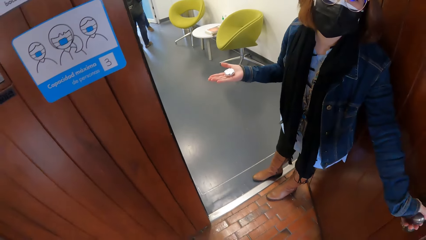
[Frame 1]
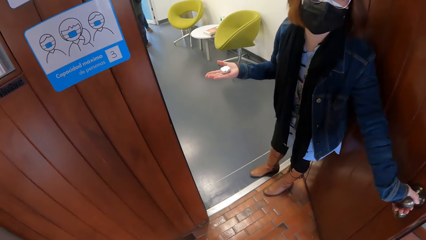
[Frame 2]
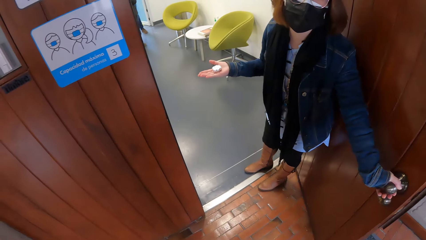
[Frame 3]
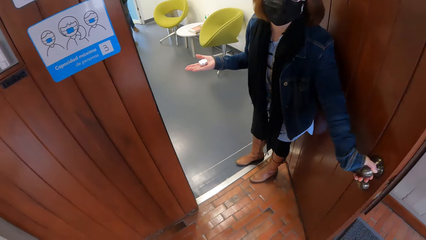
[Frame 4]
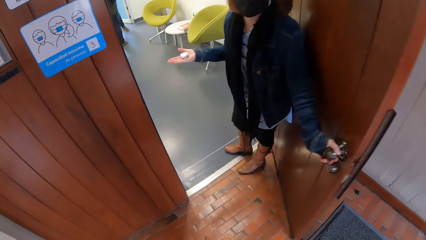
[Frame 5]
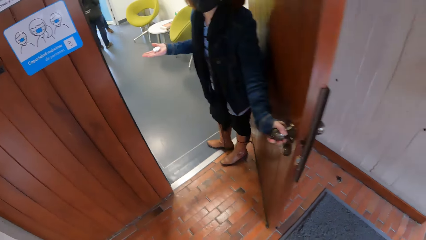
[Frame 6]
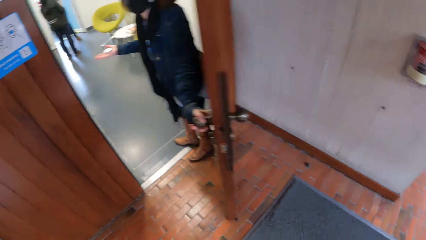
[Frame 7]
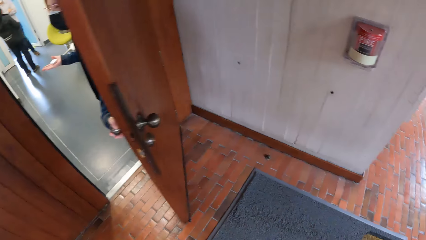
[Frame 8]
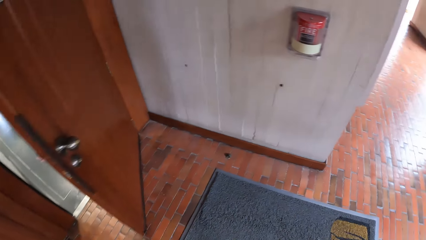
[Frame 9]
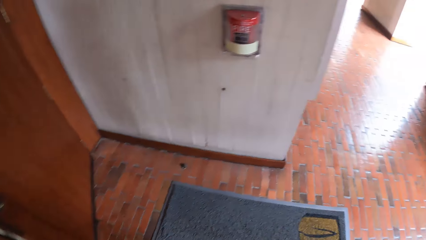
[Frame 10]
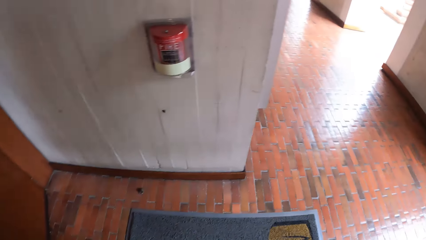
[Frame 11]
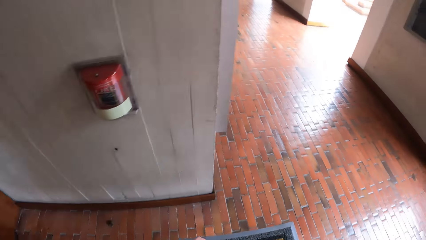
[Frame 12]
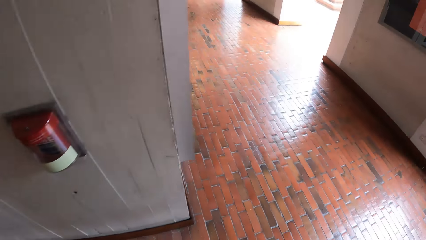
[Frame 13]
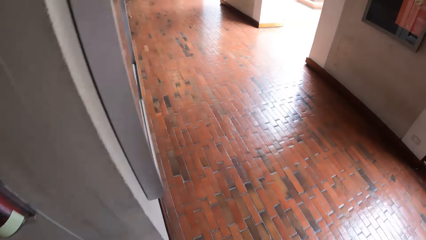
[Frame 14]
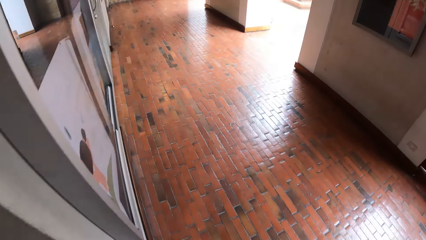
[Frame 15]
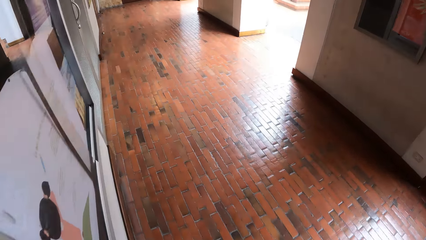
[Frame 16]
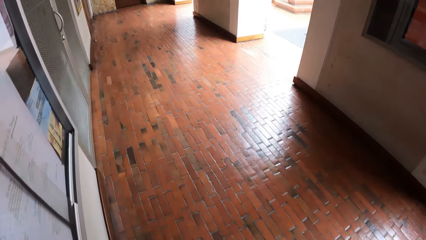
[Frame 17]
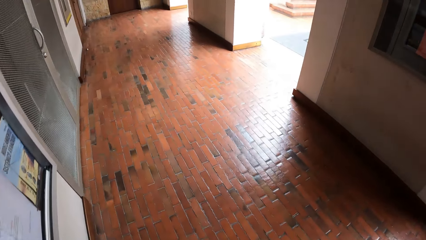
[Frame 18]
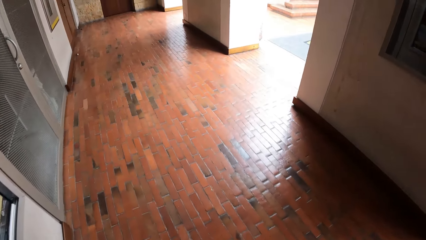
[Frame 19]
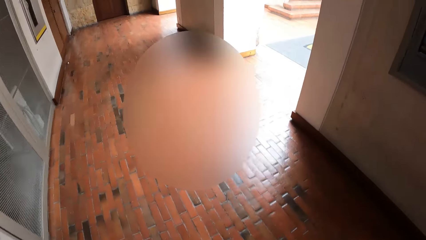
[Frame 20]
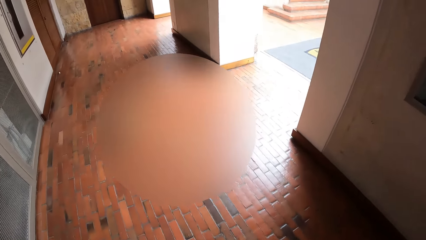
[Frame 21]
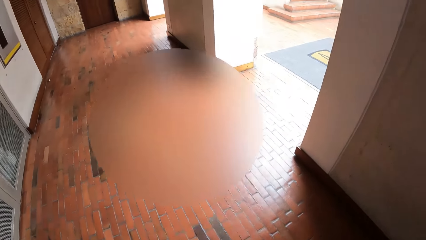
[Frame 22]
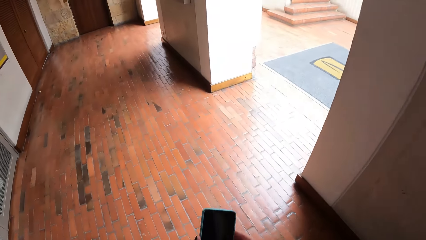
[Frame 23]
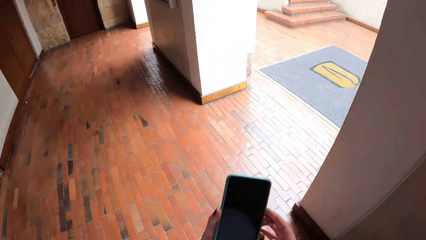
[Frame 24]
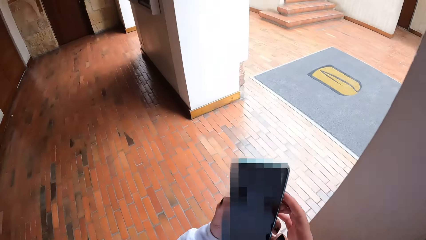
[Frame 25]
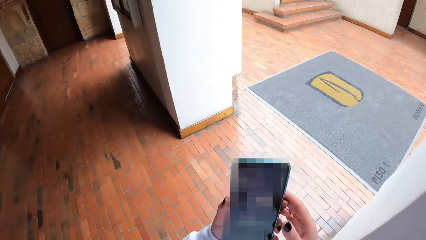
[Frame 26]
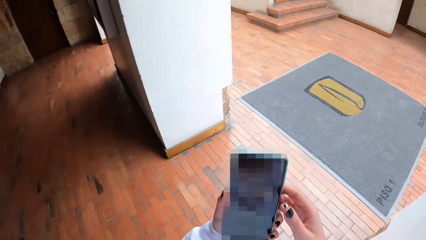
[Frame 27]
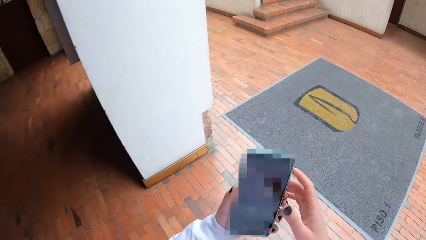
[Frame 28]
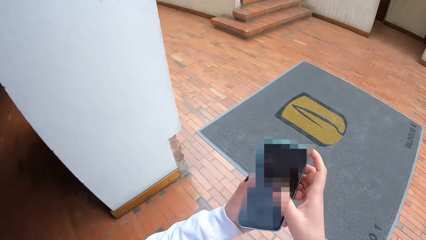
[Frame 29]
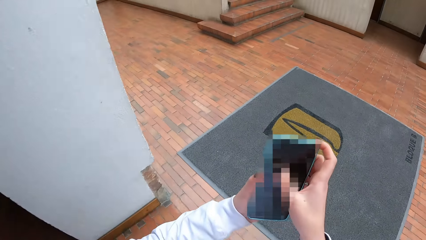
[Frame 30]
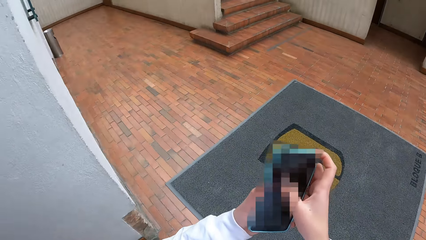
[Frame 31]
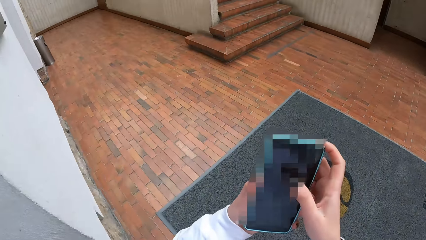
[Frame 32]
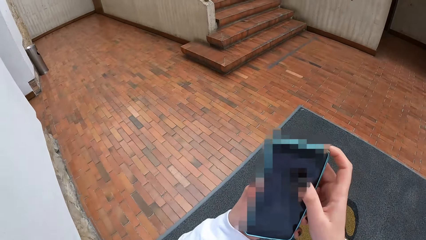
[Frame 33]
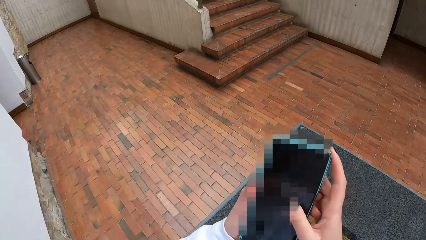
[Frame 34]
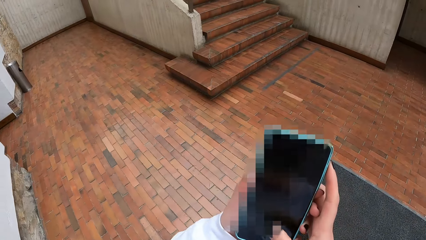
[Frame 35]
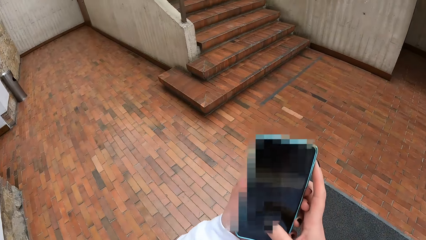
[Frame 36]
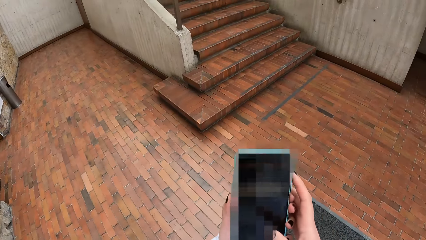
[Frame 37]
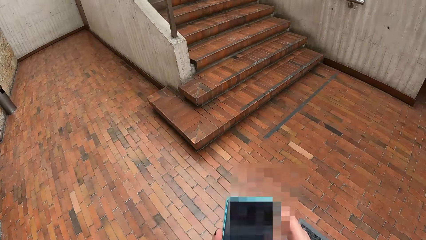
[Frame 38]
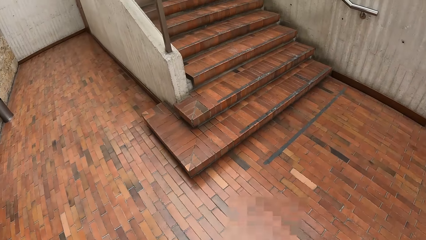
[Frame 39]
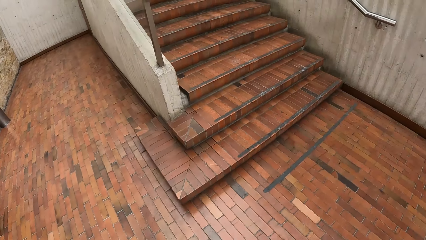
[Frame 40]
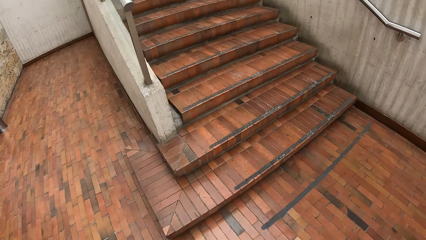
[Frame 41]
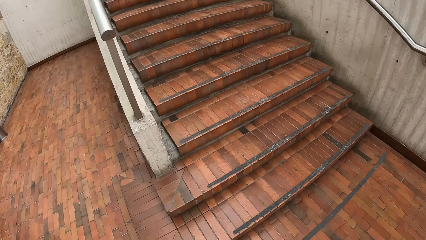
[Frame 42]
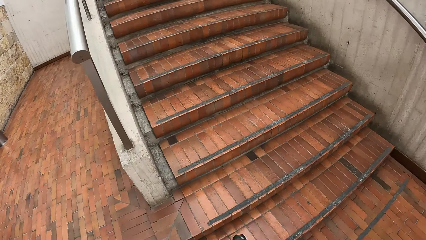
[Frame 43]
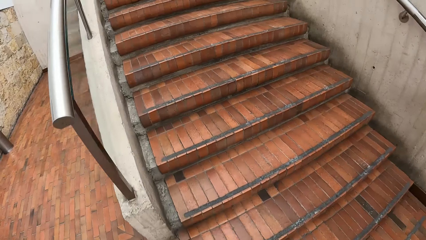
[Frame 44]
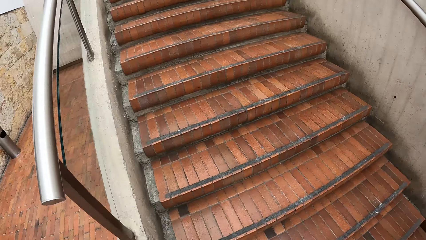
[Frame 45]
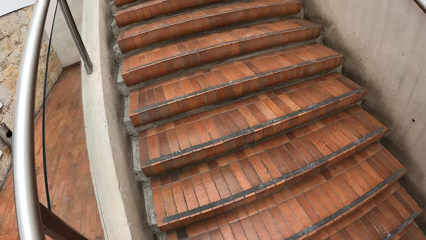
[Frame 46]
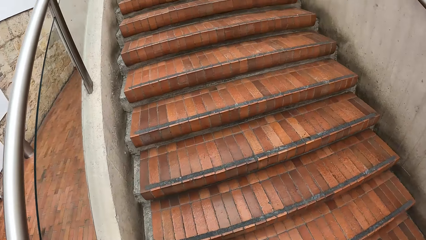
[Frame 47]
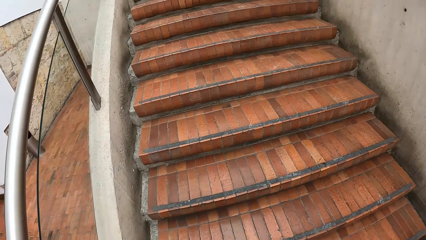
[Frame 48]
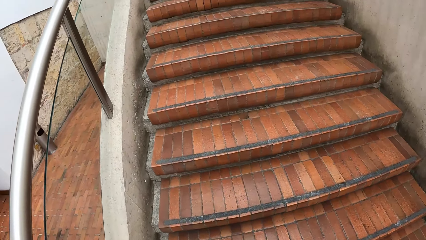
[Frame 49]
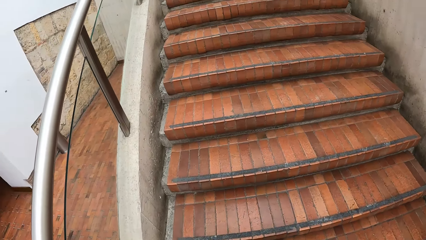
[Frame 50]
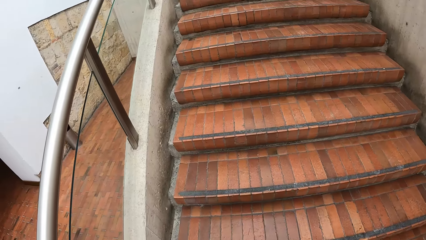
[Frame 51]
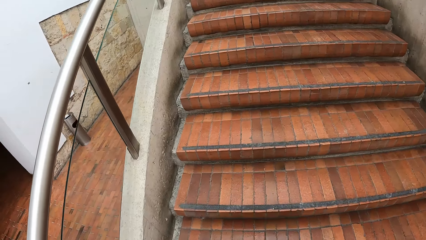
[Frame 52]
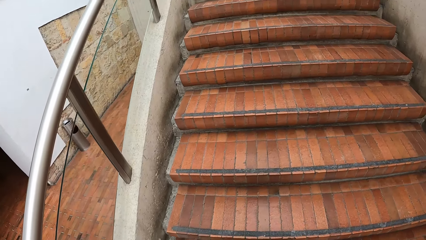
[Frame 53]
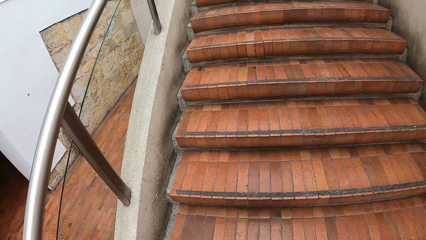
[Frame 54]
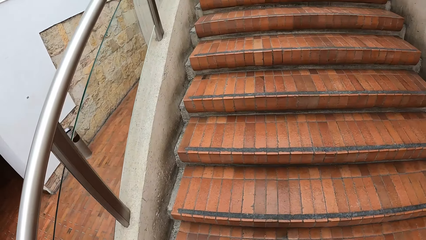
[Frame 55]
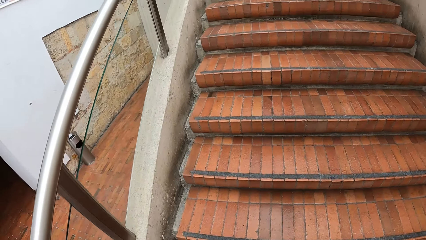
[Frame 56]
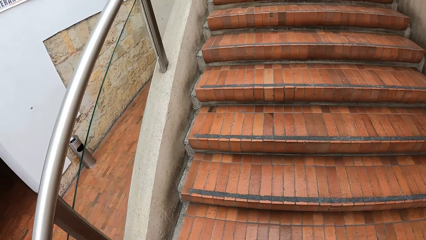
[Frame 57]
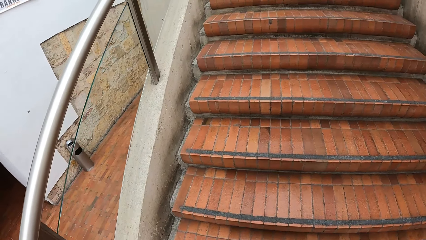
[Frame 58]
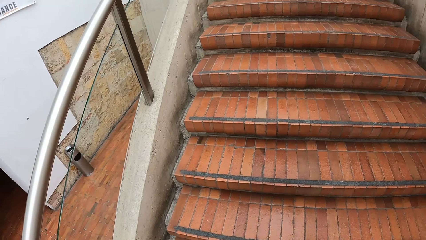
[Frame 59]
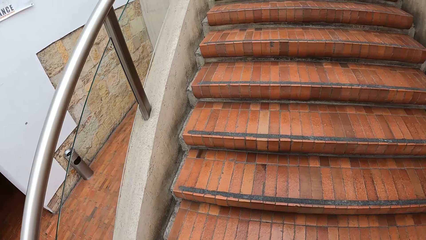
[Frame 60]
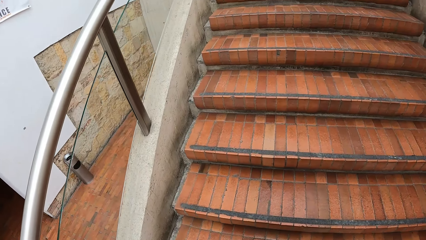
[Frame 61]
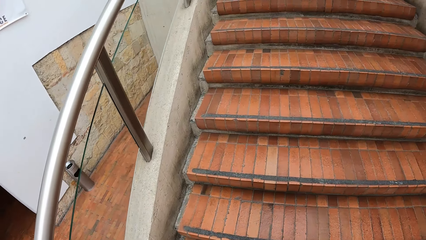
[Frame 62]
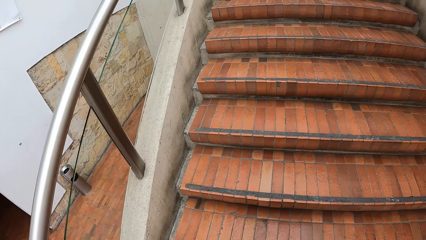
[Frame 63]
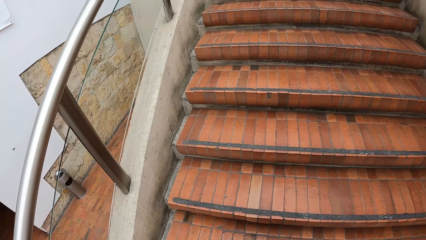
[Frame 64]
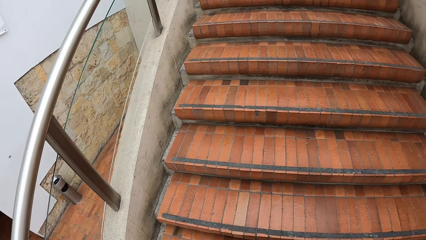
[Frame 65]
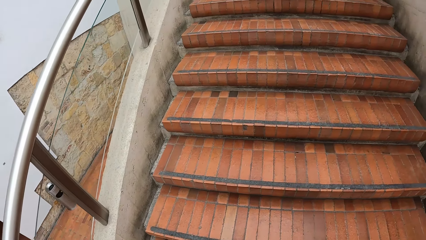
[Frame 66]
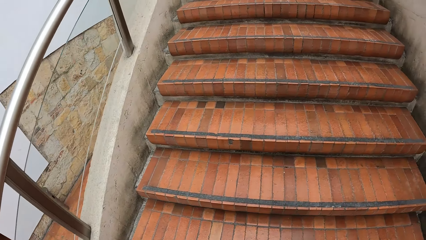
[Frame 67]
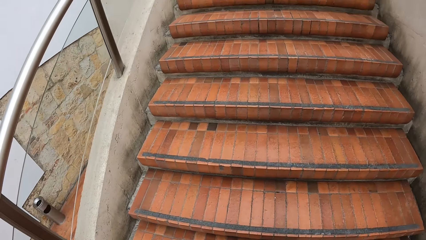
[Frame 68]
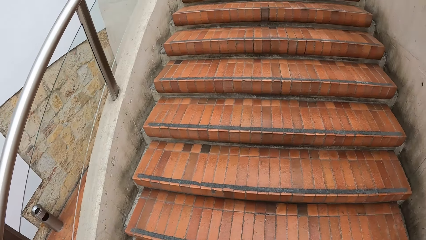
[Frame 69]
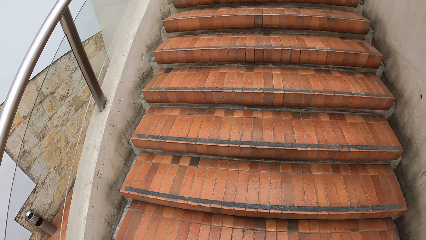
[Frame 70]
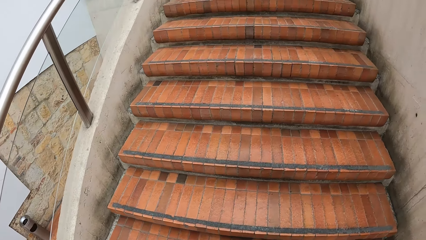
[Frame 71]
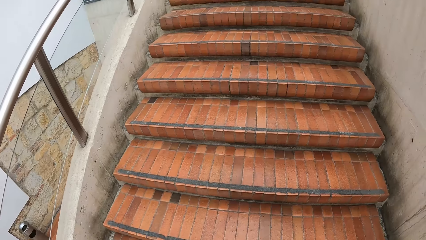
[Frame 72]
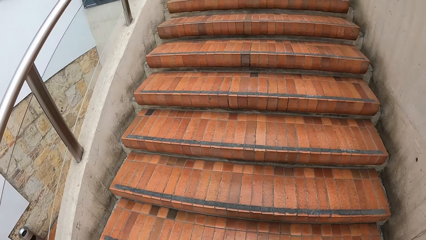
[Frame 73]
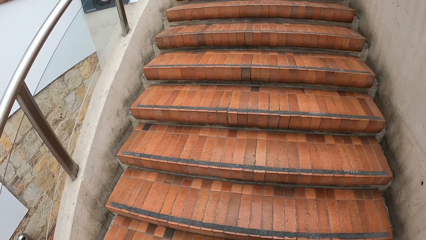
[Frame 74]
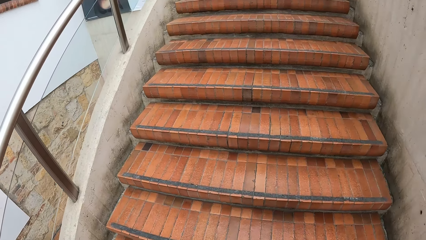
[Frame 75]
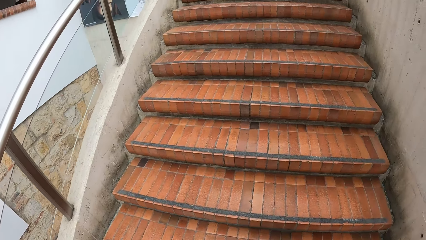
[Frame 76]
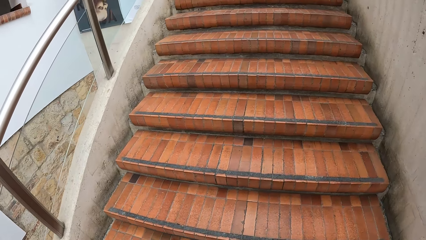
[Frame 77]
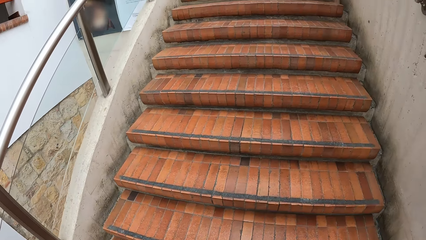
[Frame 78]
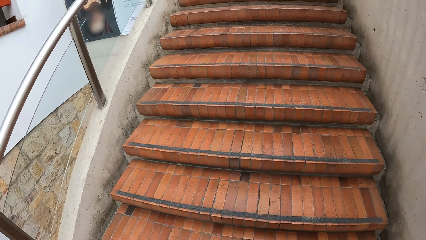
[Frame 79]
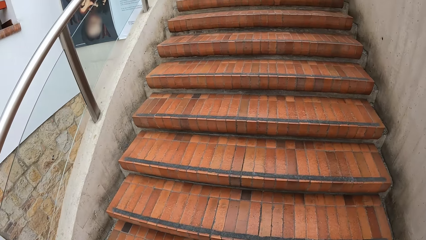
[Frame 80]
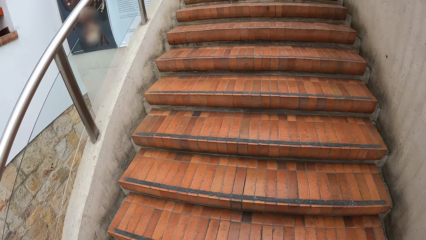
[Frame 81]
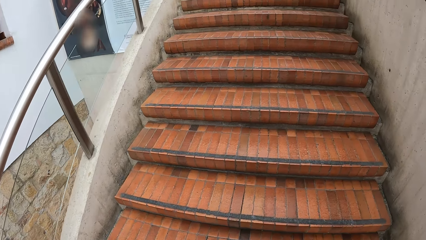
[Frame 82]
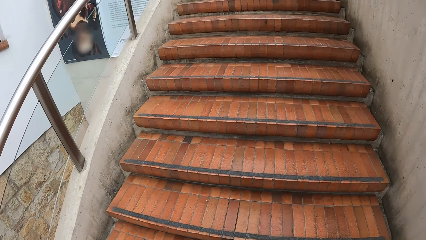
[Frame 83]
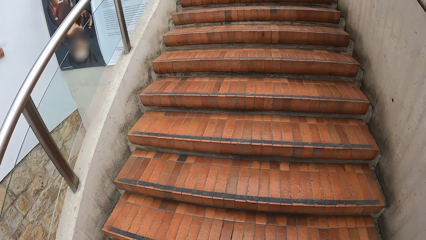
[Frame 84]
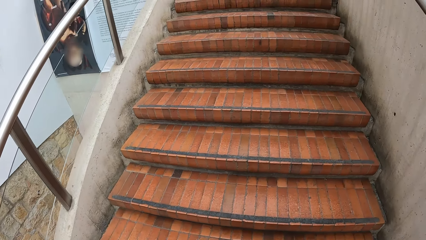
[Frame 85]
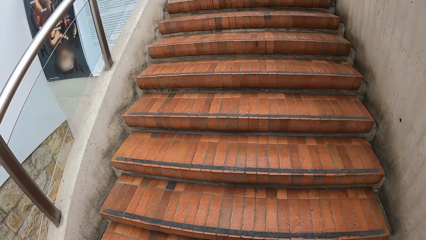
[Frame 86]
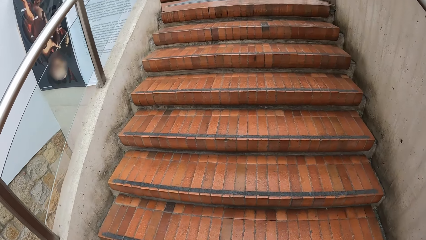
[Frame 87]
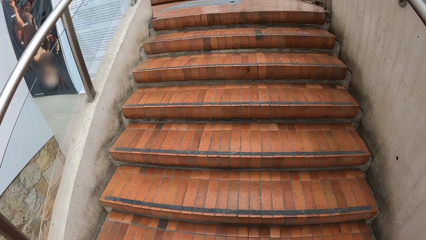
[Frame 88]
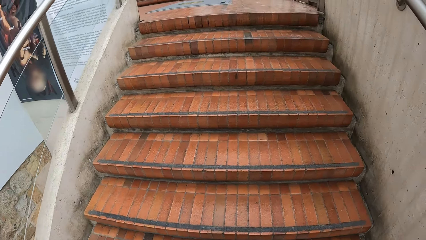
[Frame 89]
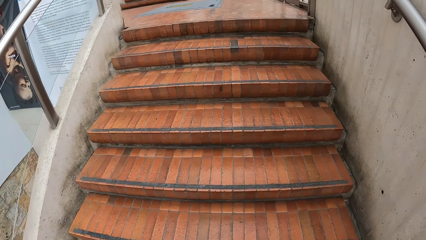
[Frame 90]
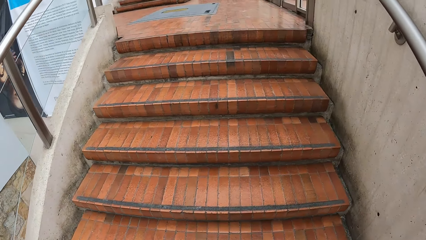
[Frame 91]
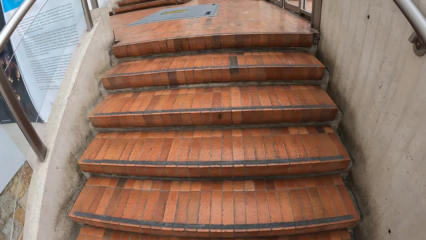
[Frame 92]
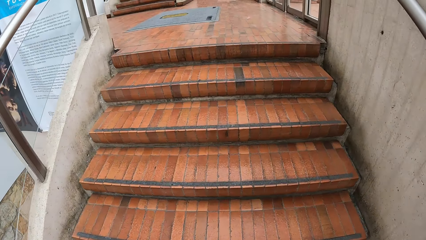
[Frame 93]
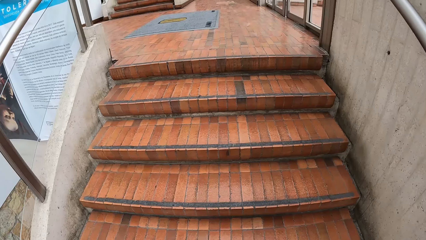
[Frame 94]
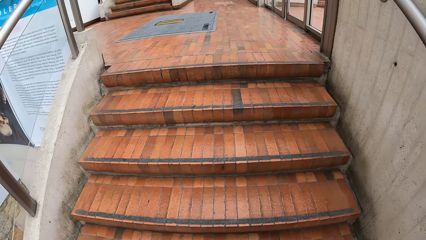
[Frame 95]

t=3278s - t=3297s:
The woman closes the door with her left hand. The camera wearer walks towards a staircase from the door in the building. She holds a phone with her left hand. She operates the phone with her right hand. She climbs the staircase.
